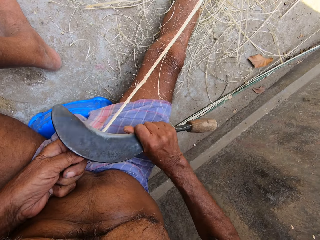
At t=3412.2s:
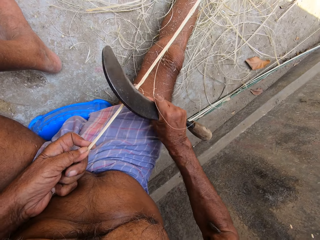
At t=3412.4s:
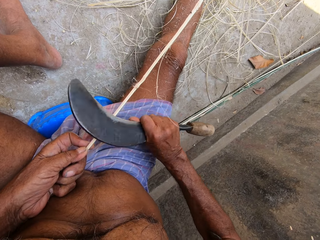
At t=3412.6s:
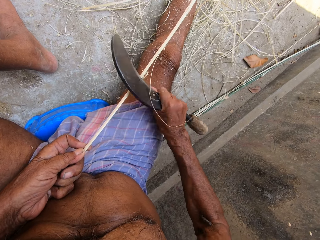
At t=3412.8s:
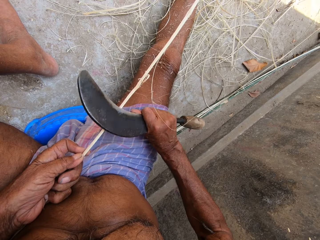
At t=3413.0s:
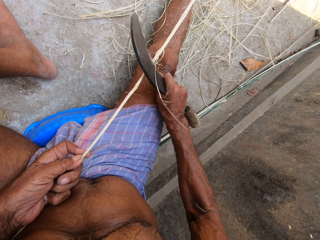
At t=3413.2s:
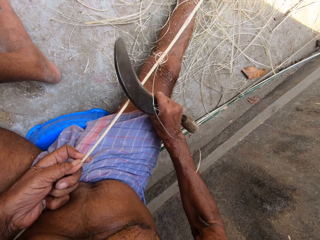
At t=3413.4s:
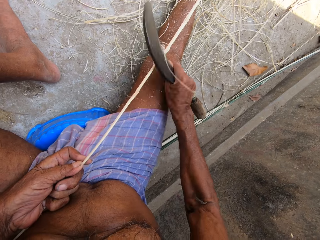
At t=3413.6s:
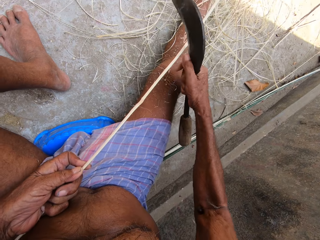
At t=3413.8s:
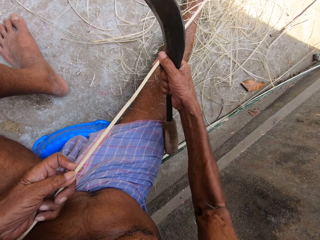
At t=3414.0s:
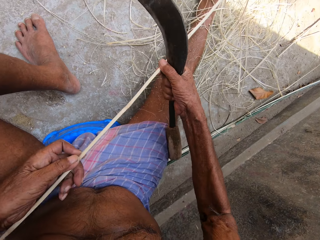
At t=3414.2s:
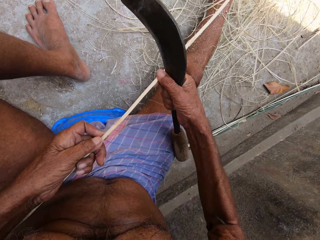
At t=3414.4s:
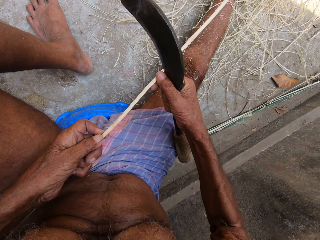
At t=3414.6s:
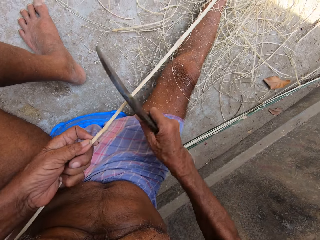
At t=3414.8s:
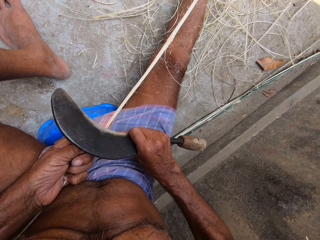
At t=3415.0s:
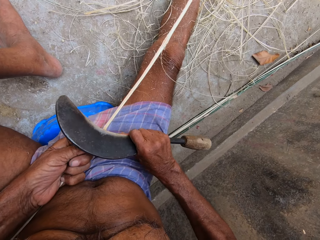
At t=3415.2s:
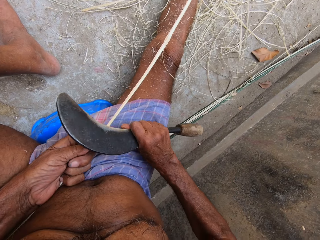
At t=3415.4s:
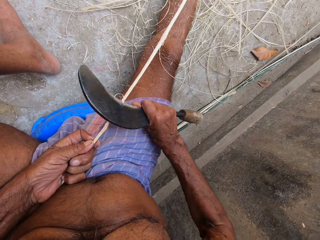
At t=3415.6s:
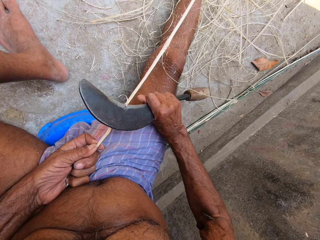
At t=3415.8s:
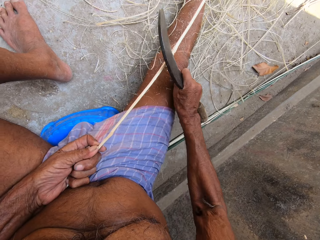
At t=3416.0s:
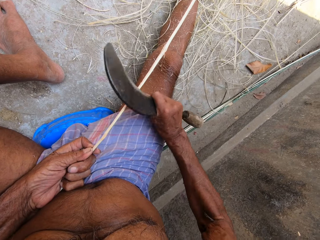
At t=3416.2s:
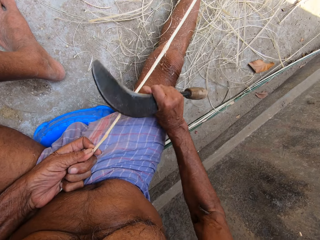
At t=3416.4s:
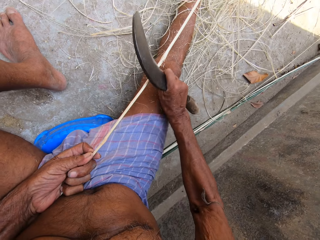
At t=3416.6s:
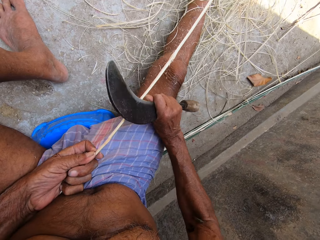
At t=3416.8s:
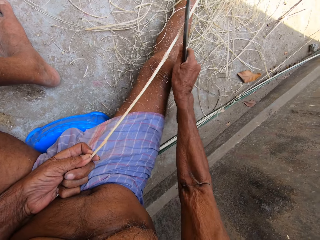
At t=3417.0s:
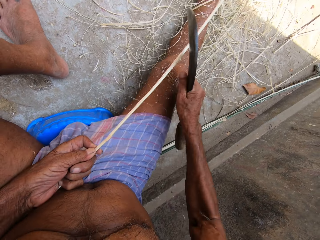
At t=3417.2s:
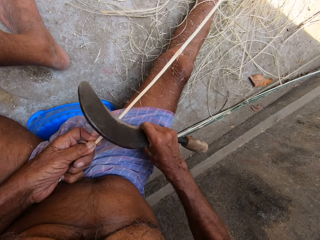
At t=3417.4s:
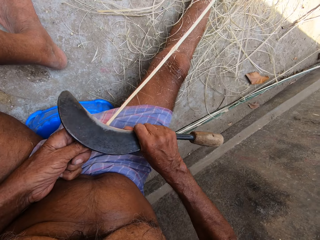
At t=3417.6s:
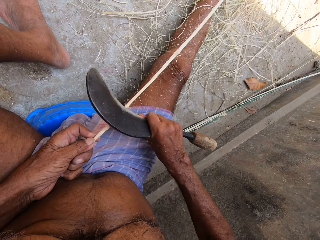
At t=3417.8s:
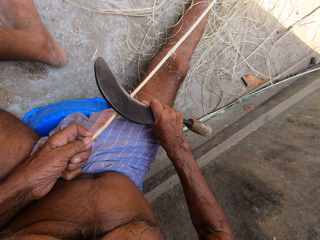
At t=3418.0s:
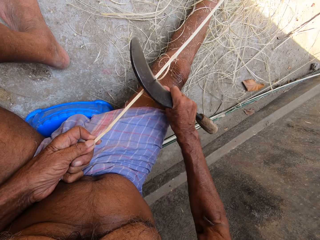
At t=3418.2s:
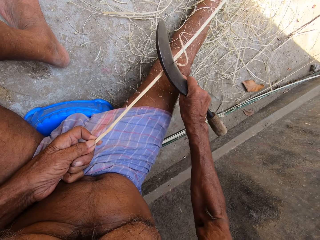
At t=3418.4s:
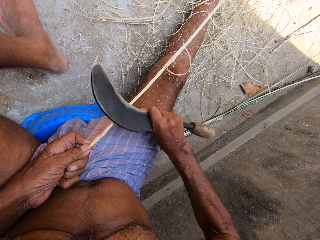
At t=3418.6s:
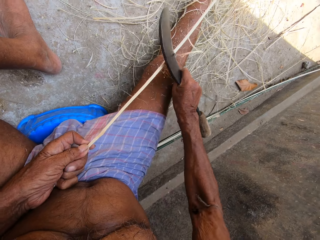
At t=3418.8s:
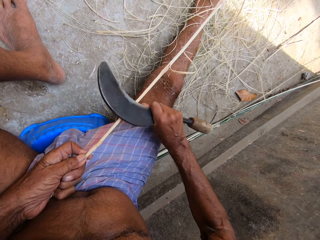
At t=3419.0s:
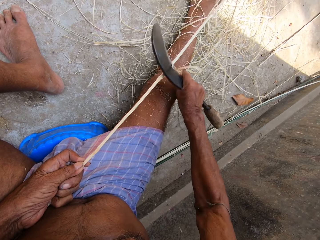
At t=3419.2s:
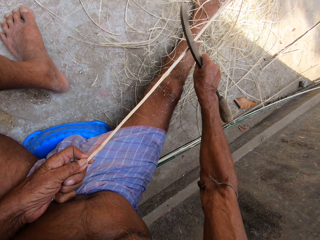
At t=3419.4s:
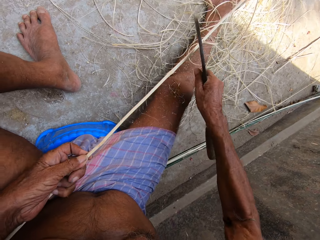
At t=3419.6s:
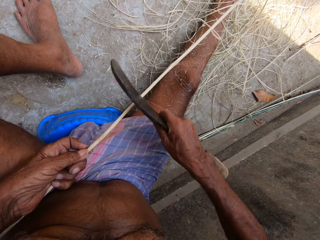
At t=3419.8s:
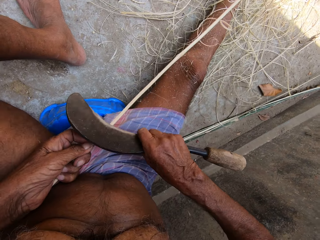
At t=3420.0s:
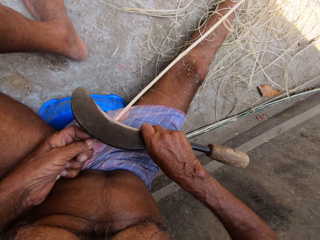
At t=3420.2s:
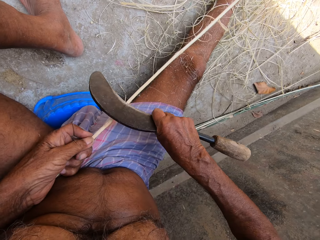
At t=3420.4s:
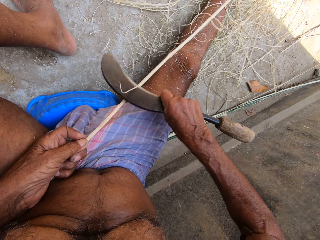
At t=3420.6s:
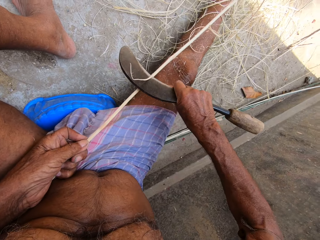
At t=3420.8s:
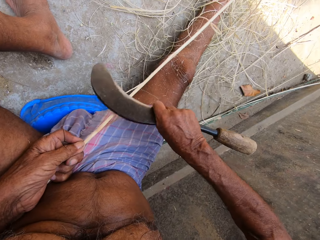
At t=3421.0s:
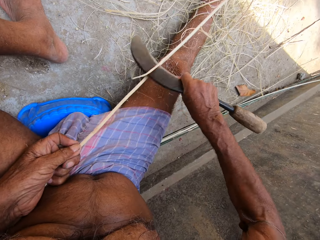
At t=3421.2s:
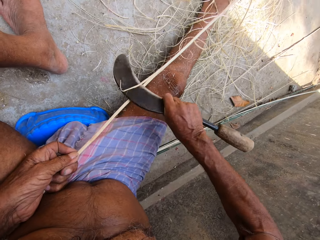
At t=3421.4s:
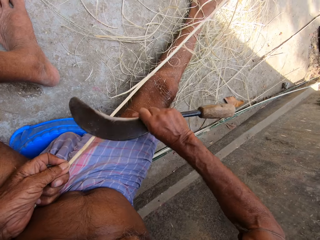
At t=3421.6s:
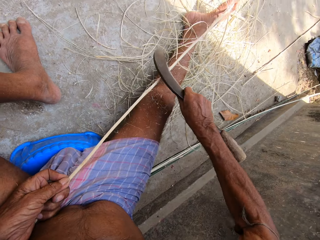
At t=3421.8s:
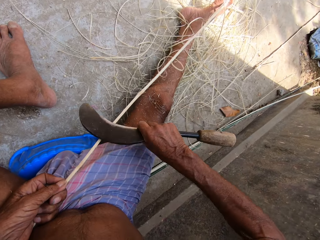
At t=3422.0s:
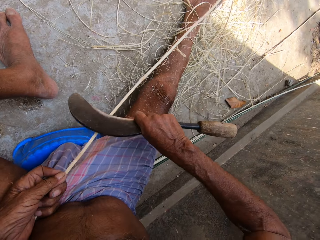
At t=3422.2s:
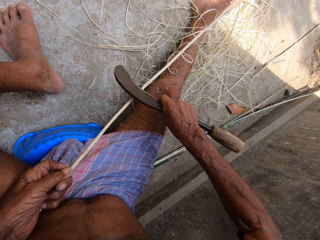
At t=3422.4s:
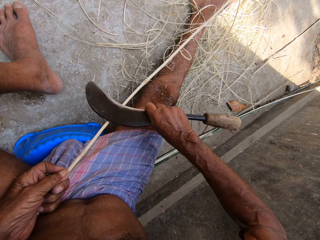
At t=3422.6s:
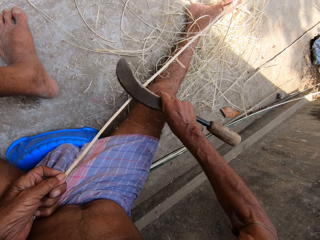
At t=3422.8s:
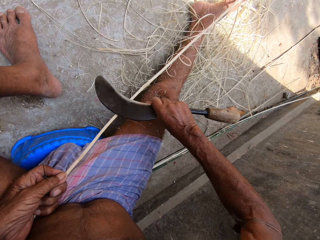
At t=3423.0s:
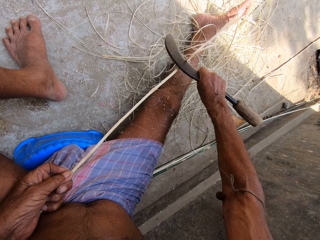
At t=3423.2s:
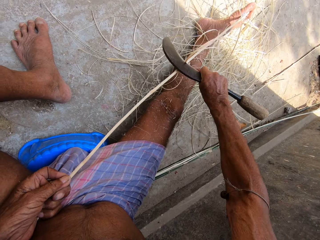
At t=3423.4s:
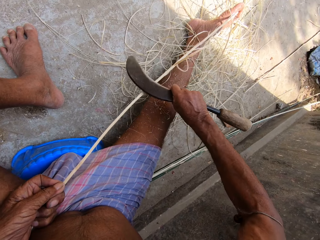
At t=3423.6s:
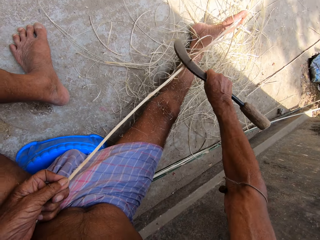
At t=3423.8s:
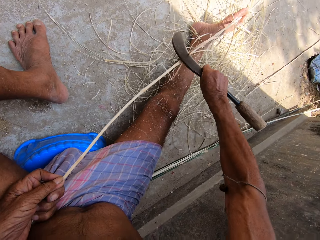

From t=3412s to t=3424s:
The camera wearer adjusts the stick in his hands. He moves the hand on the stick. He scrapes raffia from the stick in his left hand with the sickle in his right hand. He sharpens the stick with the knife.

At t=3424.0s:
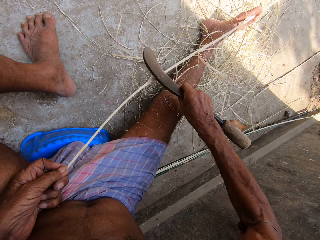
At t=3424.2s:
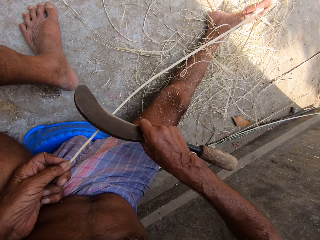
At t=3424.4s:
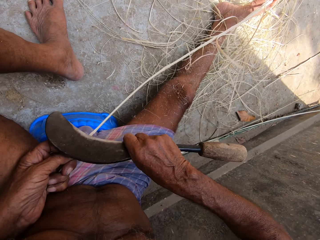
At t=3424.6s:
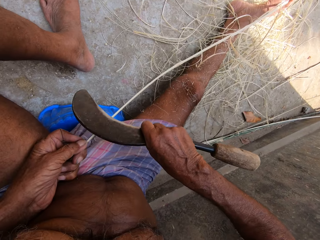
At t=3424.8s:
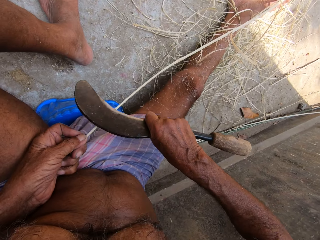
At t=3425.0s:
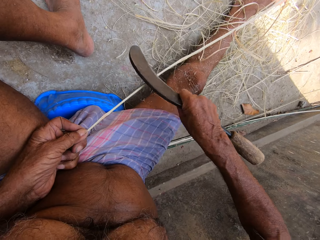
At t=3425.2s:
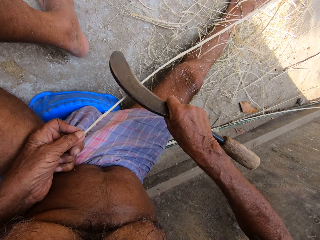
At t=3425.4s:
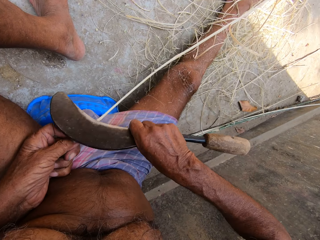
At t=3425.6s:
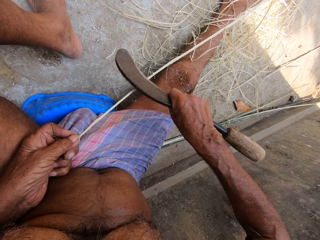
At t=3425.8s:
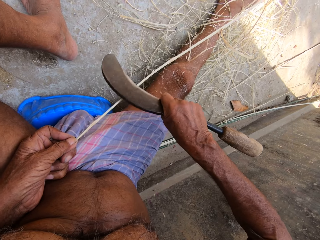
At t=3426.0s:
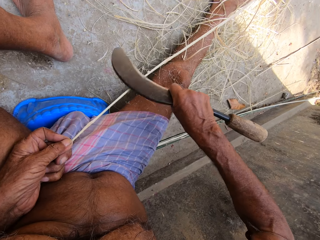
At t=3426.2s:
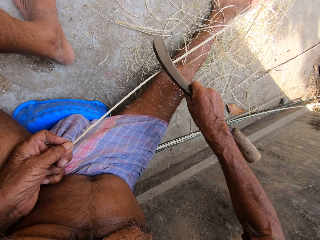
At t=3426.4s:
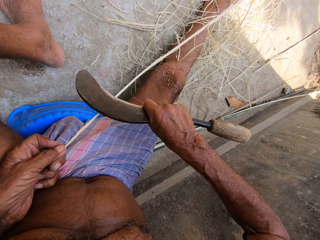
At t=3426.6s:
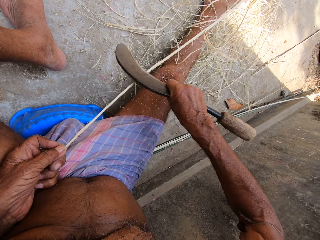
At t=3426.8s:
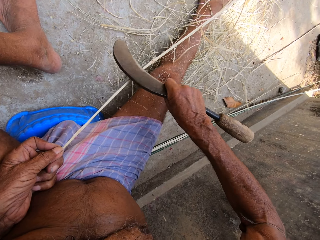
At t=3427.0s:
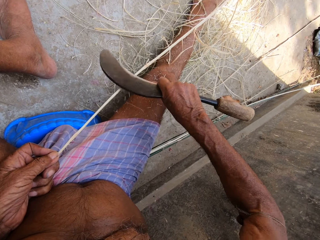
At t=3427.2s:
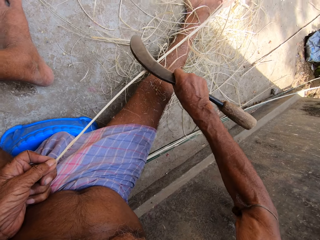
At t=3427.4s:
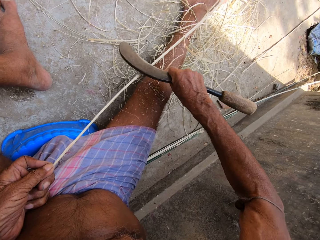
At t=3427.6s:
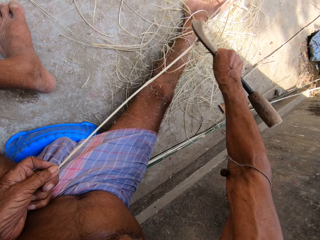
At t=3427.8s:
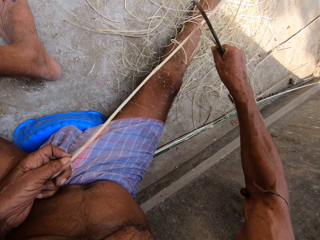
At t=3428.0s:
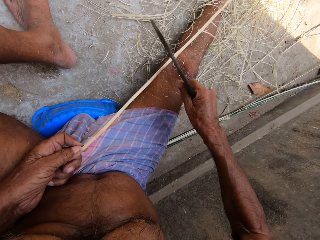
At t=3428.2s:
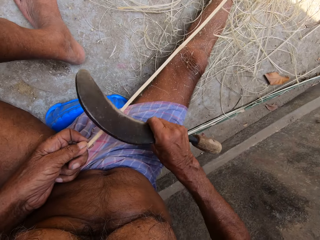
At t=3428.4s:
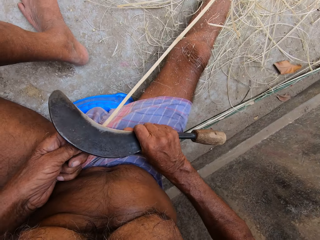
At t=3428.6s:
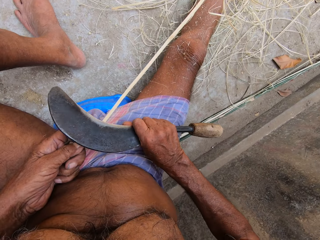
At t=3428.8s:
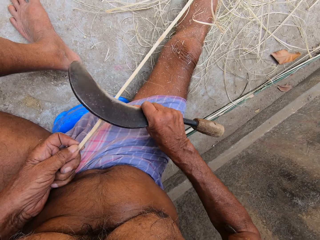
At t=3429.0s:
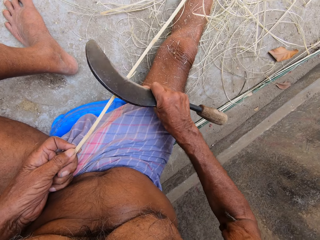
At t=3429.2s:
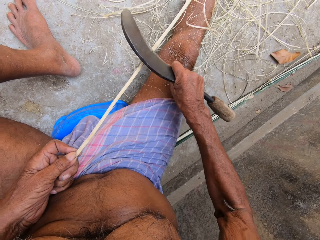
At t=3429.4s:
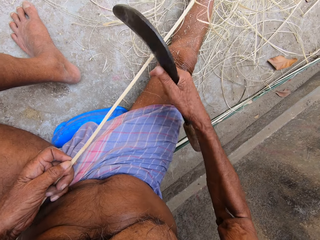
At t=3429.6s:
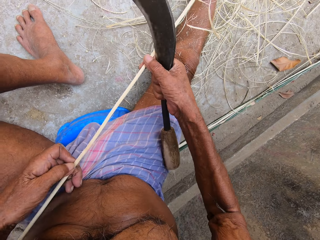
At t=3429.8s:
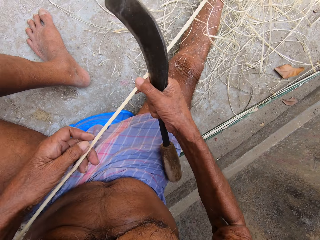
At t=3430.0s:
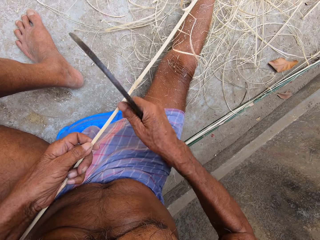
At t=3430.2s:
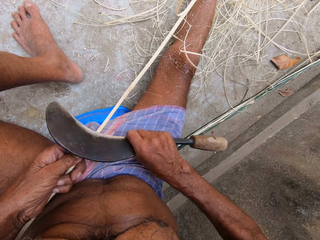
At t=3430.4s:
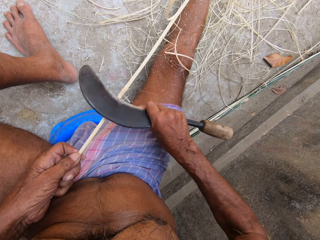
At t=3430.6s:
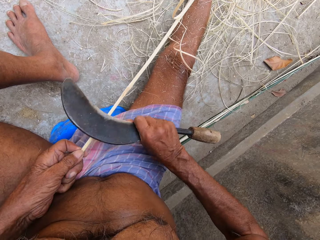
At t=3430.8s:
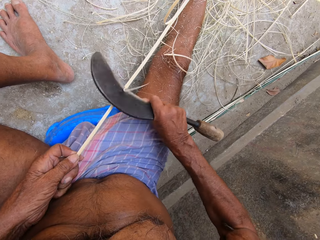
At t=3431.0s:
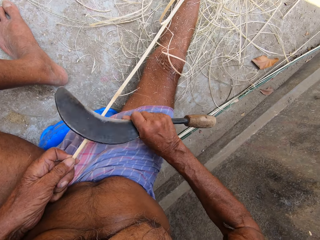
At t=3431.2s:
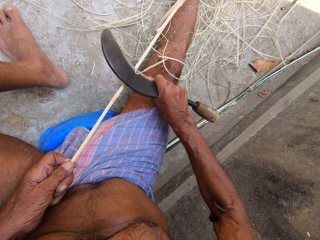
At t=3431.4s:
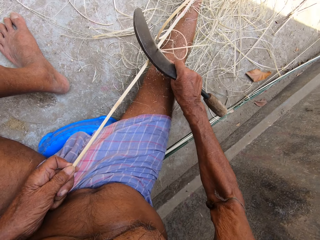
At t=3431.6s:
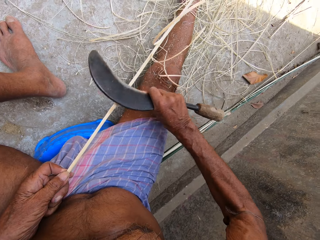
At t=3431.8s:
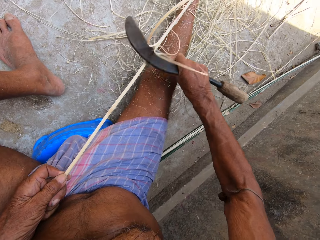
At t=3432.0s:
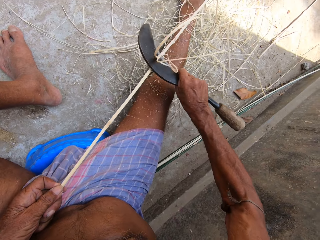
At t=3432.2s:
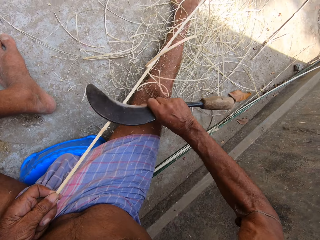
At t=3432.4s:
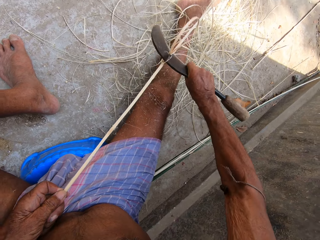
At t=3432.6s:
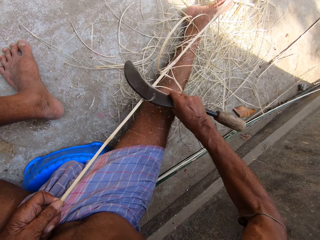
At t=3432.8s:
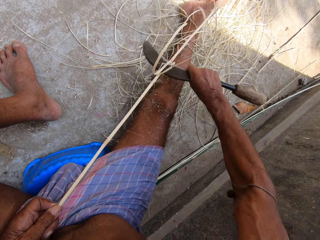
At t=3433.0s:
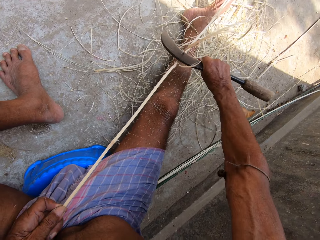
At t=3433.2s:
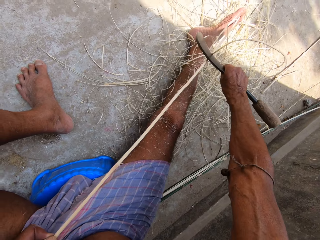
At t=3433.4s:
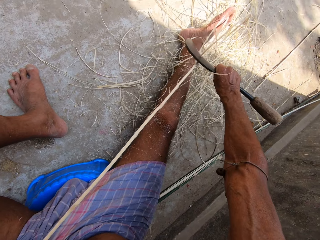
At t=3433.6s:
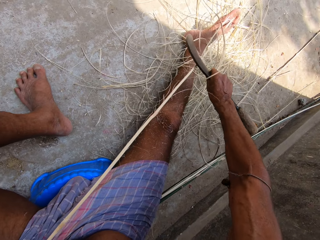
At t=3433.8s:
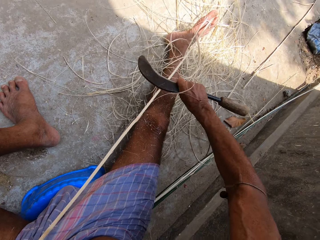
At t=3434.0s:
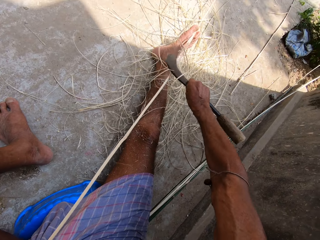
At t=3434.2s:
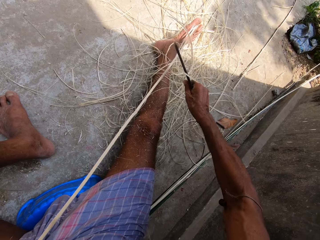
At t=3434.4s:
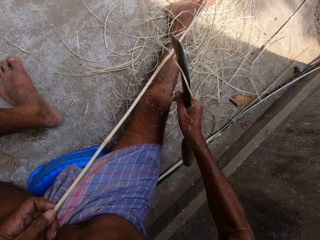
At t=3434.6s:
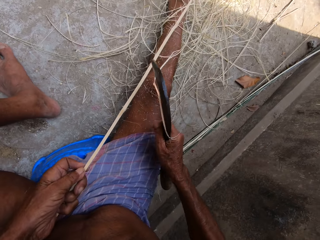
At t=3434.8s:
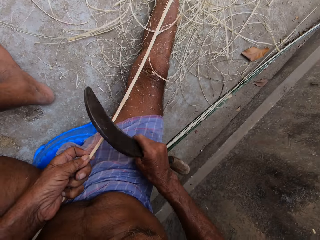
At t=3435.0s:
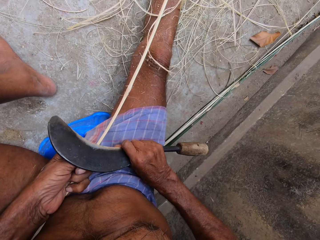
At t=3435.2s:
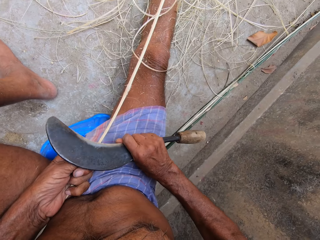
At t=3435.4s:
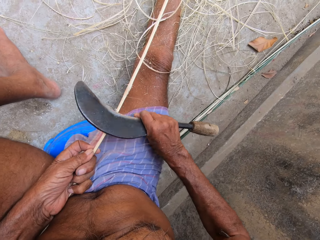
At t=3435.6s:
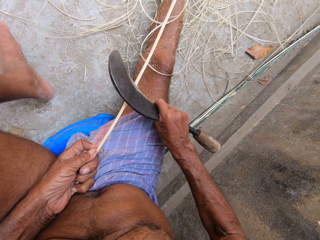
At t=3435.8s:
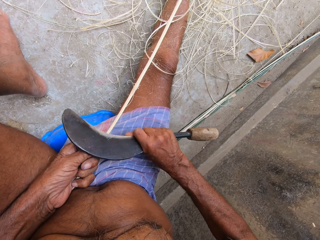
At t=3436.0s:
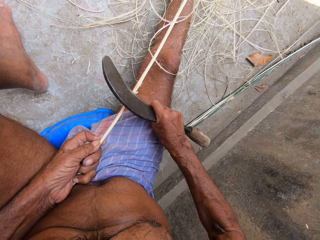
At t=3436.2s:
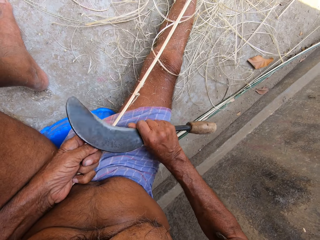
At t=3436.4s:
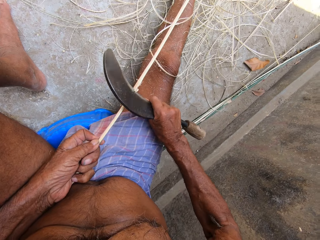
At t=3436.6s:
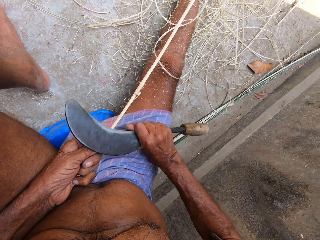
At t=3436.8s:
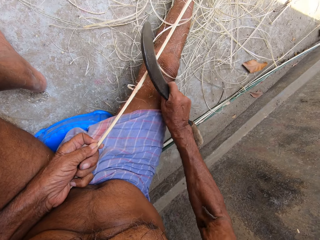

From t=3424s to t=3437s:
The camera wearer adjusts the stick in his hands. He moves the hand on the stick. He scrapes raffia from the stick in his left hand with the sickle in his right hand. He sharpens the stick with the knife.
